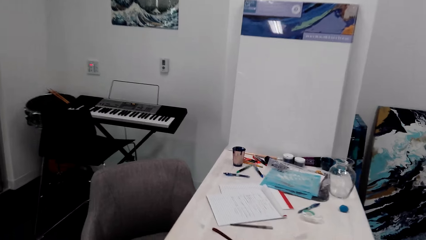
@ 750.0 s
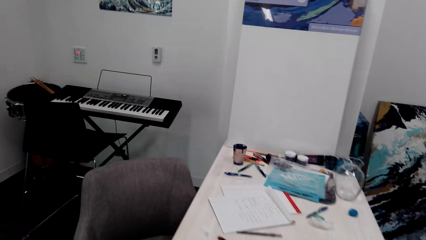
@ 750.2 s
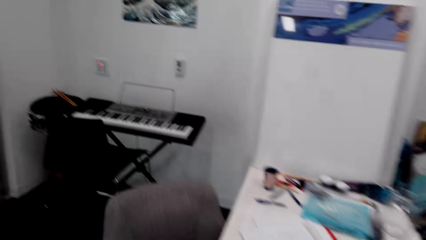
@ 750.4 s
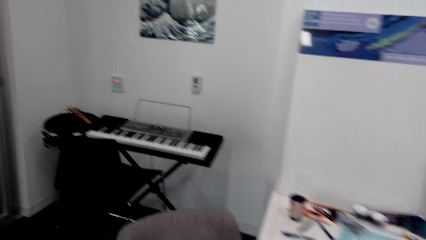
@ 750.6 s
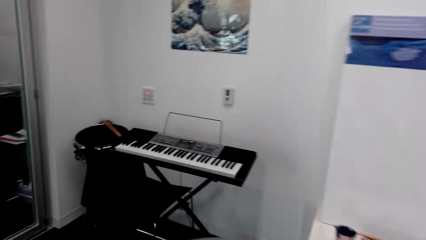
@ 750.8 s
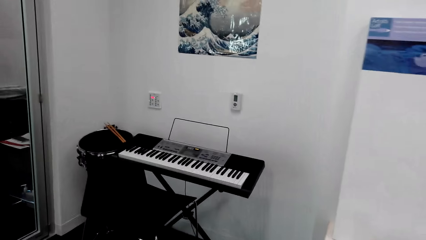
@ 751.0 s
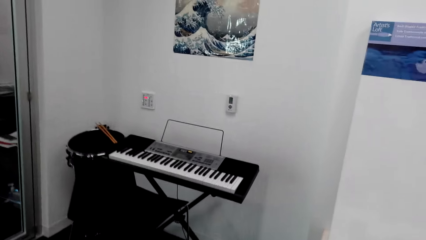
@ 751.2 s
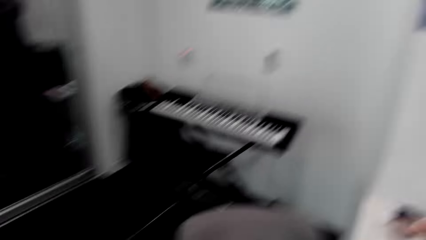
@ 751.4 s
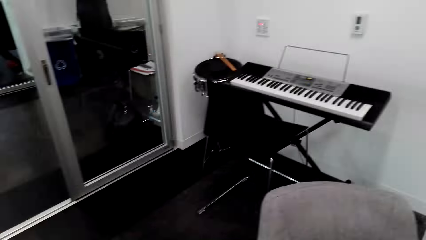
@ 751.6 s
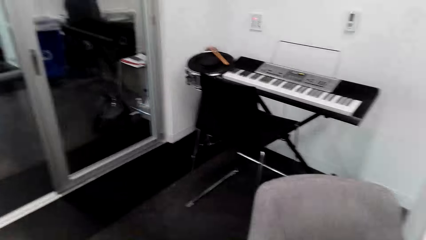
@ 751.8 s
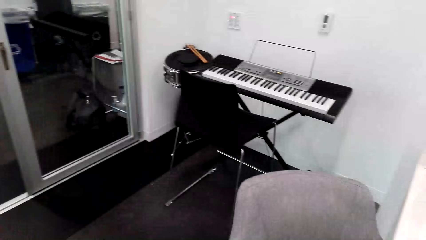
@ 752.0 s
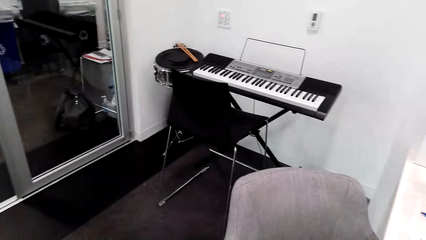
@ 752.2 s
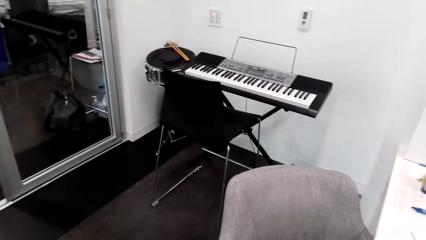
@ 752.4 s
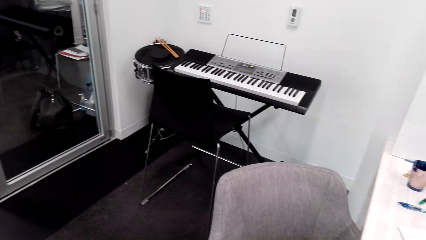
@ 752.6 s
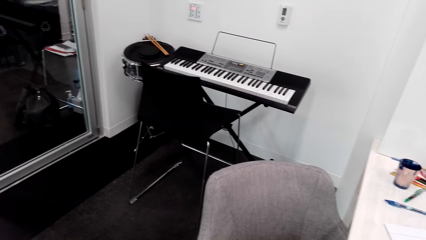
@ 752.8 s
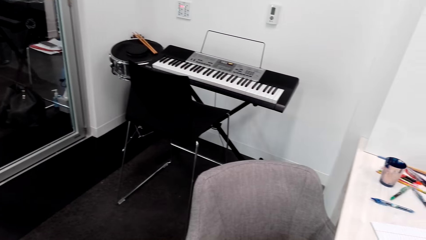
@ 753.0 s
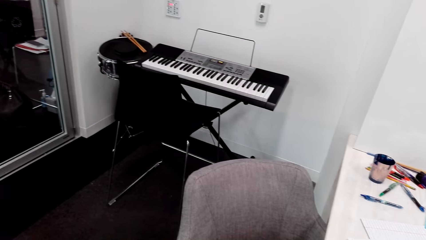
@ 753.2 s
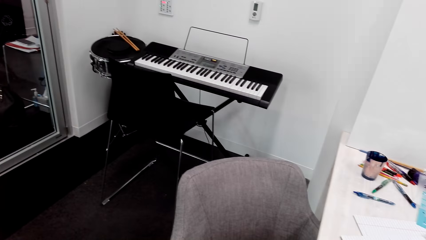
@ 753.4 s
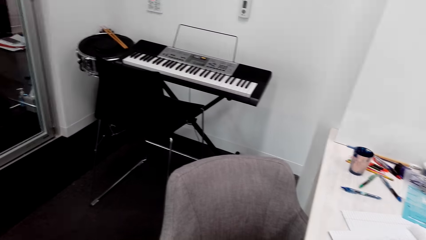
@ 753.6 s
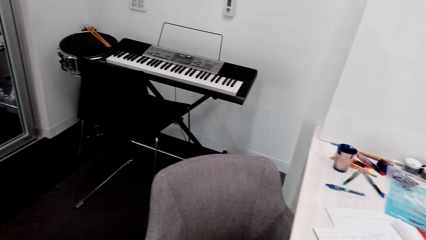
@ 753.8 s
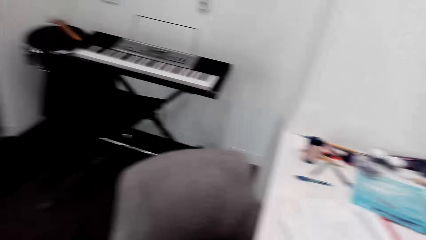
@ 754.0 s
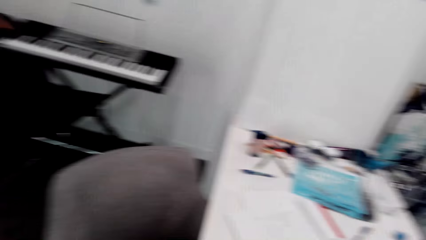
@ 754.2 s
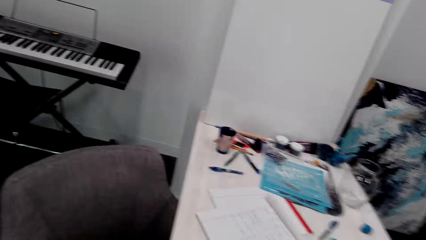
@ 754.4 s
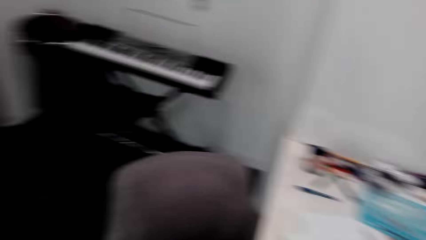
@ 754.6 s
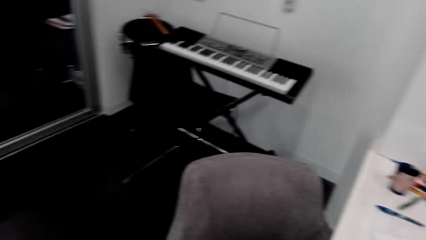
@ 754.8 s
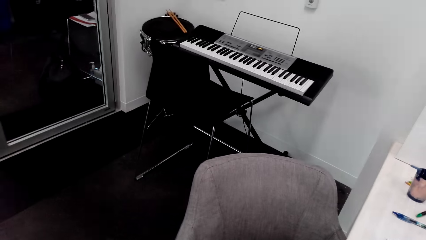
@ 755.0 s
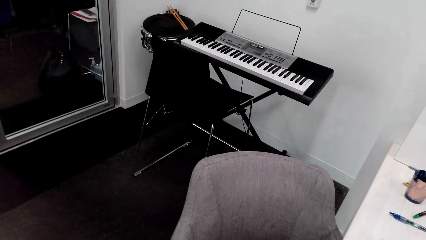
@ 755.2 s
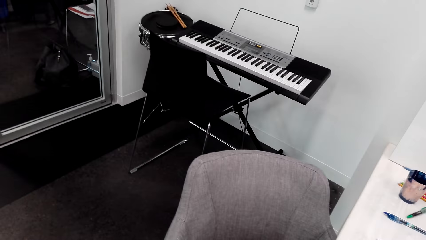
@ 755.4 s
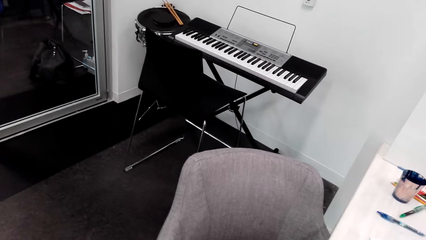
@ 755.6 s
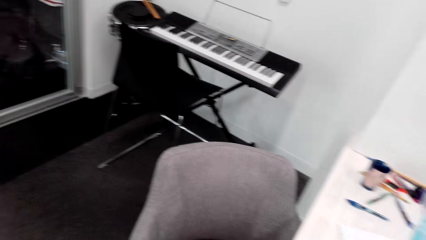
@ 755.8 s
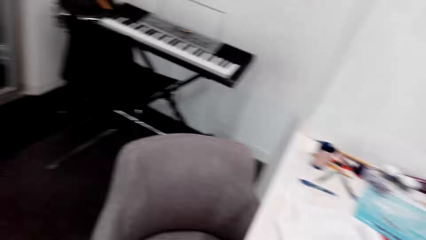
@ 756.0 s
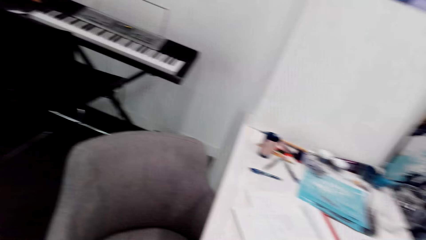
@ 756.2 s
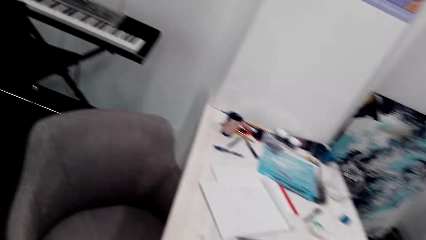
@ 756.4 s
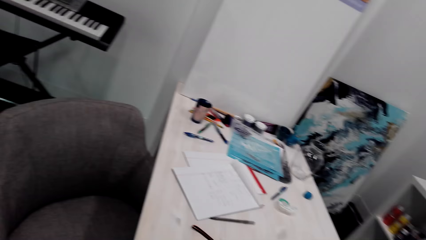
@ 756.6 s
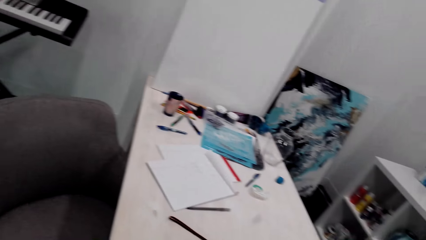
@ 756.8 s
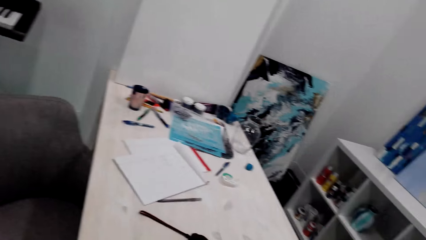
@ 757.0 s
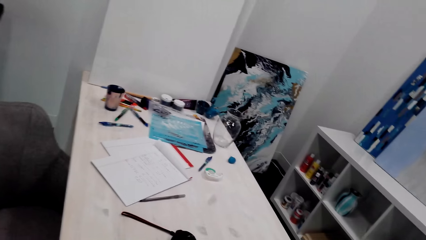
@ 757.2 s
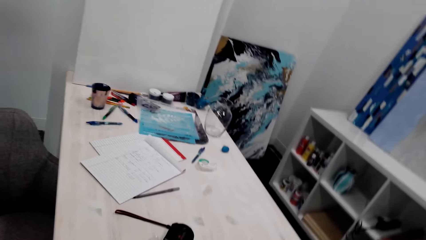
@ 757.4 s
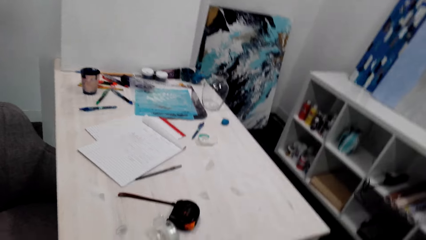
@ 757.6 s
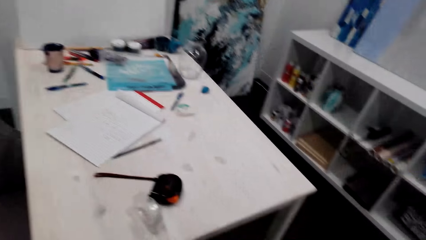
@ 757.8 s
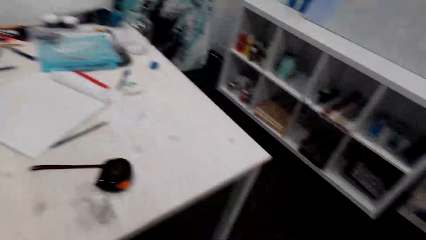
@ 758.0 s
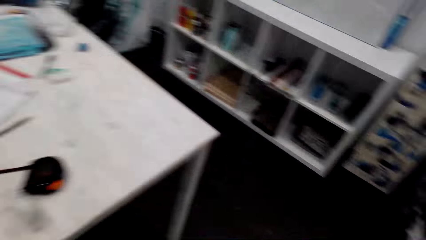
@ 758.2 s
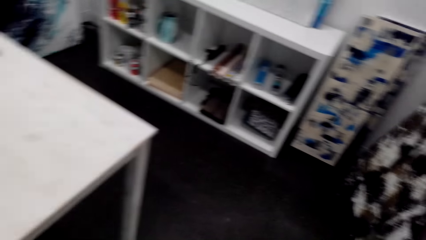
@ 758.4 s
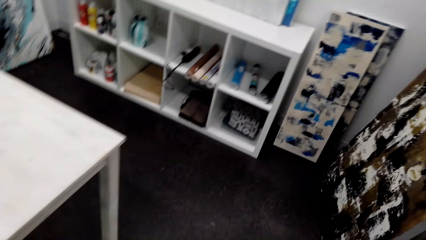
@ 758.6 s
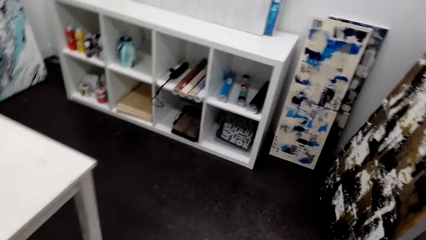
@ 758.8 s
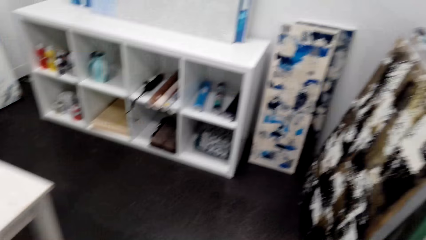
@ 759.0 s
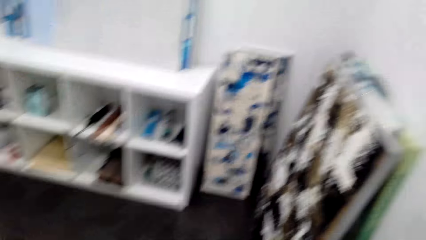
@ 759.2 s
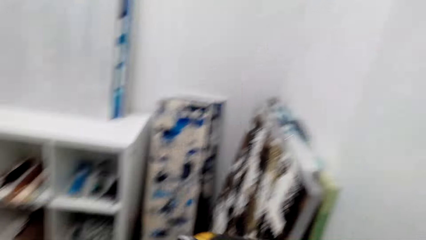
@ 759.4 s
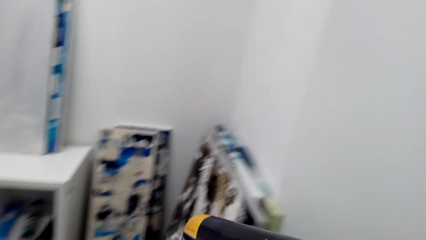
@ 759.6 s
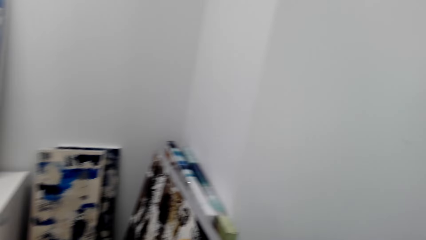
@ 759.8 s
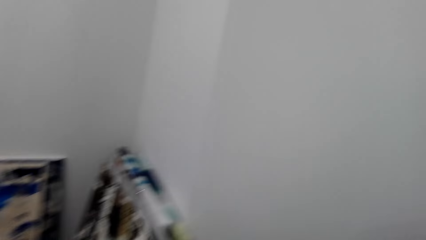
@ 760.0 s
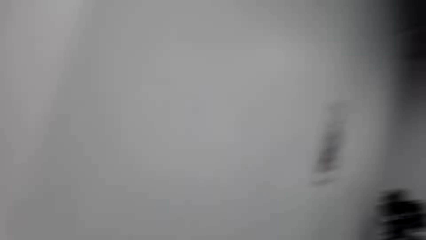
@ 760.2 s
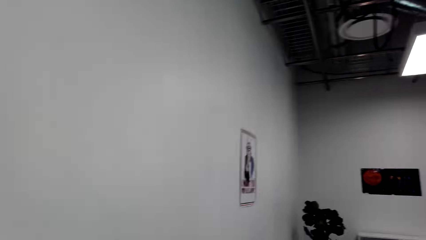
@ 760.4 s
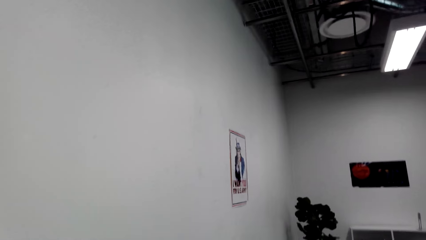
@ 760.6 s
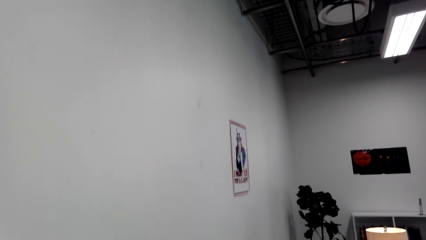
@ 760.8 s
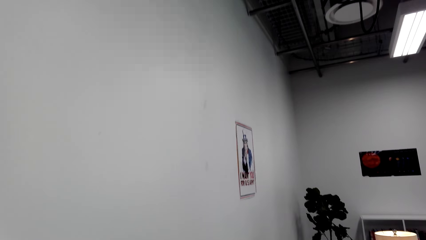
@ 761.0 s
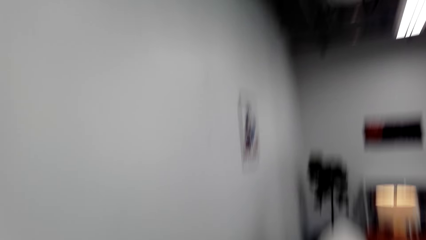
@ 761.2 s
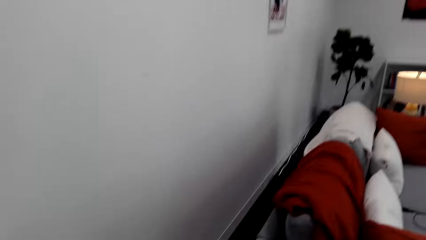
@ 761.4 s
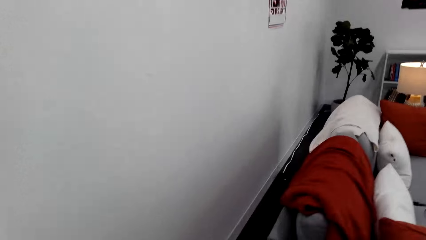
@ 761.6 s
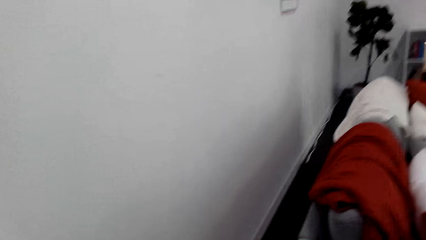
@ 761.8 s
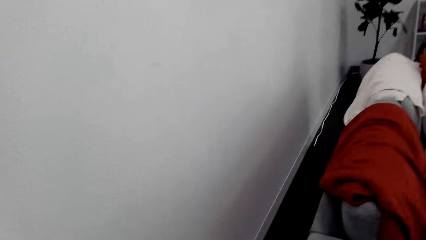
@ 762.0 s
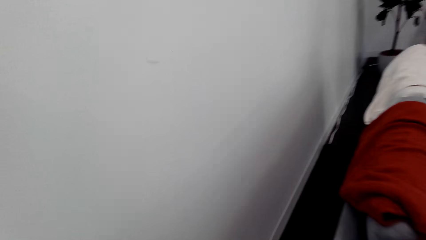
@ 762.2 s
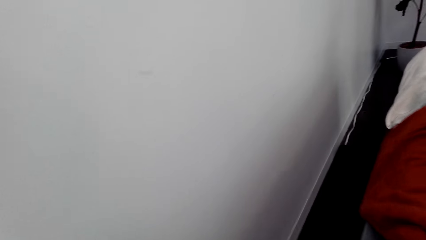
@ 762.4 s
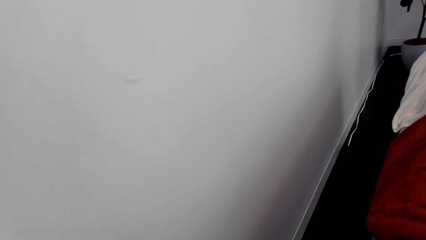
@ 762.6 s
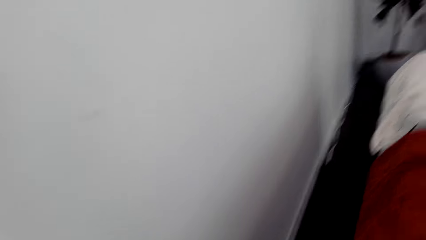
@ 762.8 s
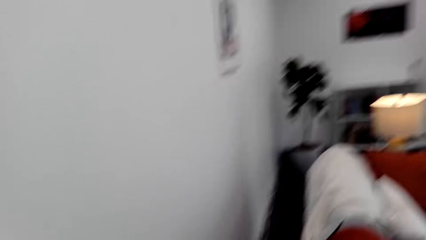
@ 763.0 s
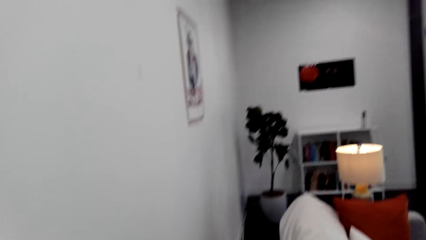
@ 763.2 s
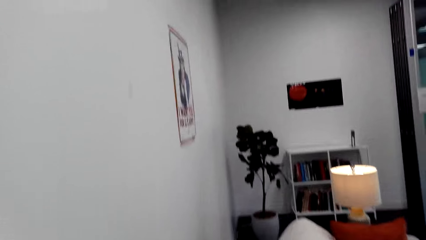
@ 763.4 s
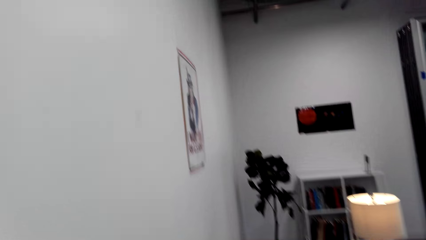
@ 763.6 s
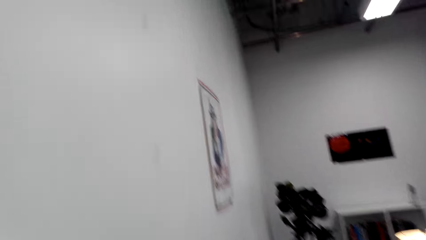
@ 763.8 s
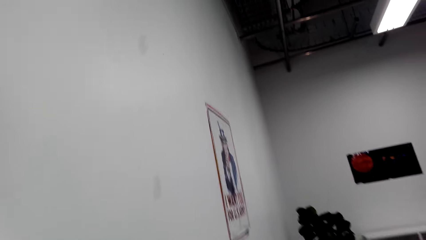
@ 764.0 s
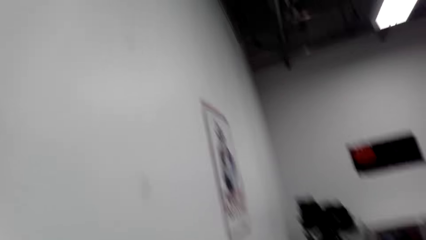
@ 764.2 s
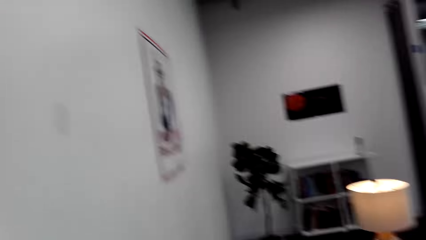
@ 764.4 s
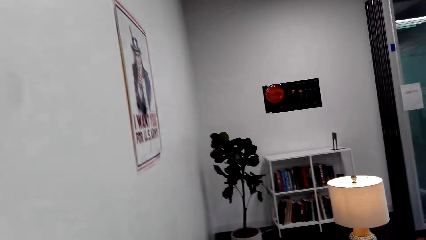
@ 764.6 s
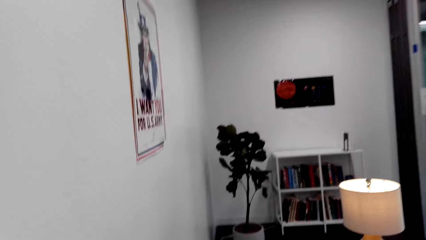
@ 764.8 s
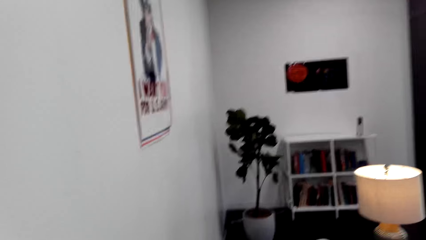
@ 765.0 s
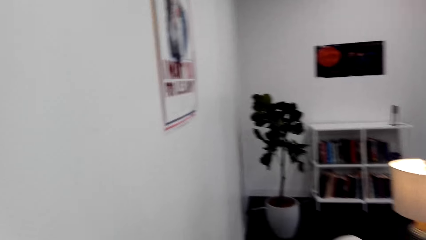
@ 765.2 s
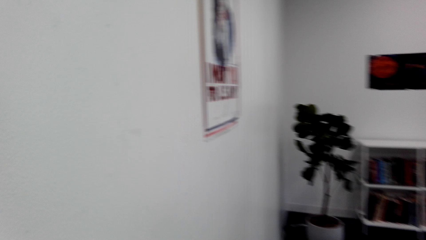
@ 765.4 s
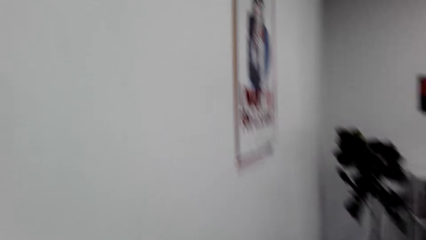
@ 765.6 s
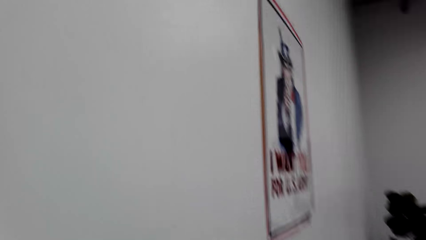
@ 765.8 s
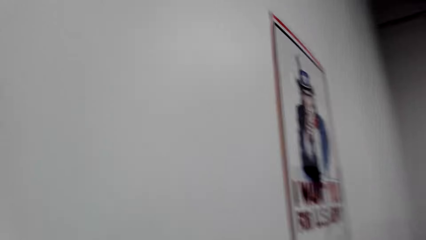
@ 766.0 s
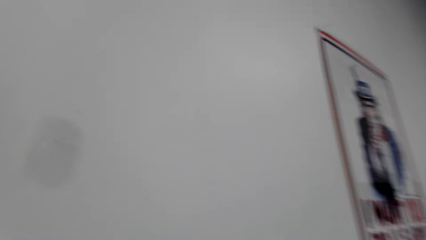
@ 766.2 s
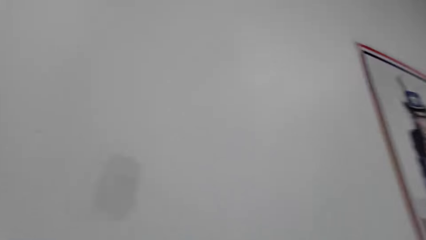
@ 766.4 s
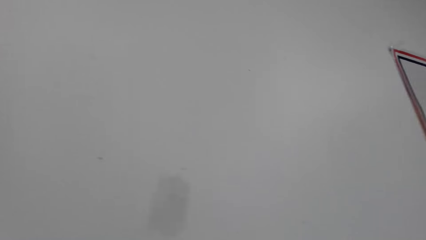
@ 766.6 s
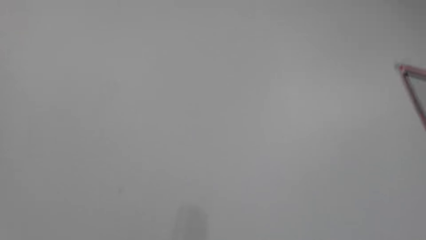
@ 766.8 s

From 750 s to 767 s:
The camera wearer does something. They look around. They turn around. They walk to the wall next to the sofa. They gaze at the wall.
